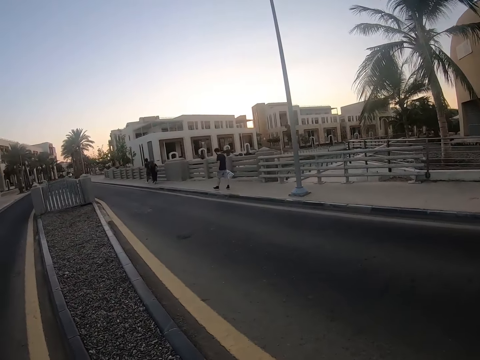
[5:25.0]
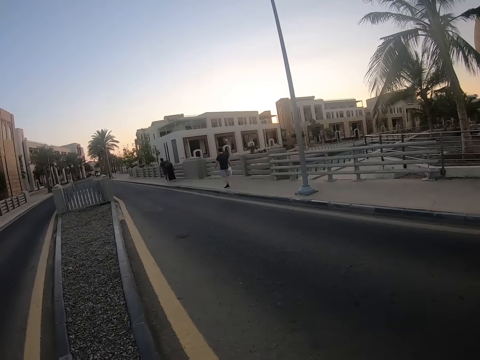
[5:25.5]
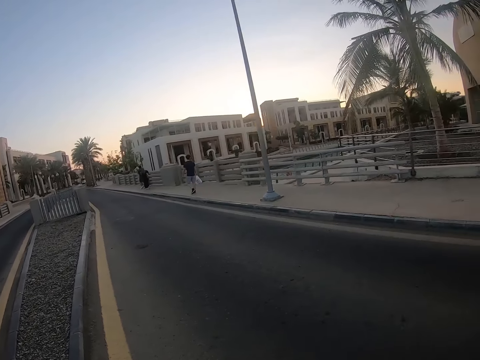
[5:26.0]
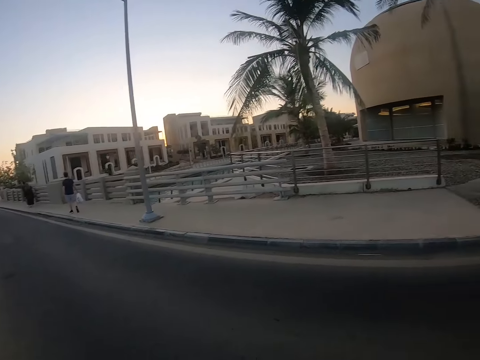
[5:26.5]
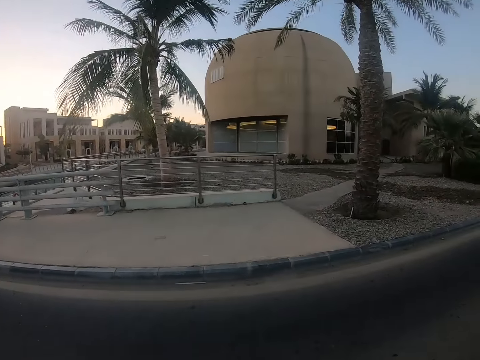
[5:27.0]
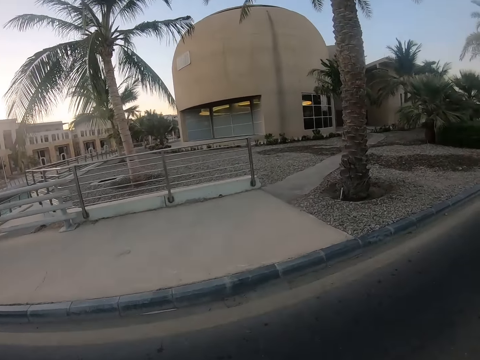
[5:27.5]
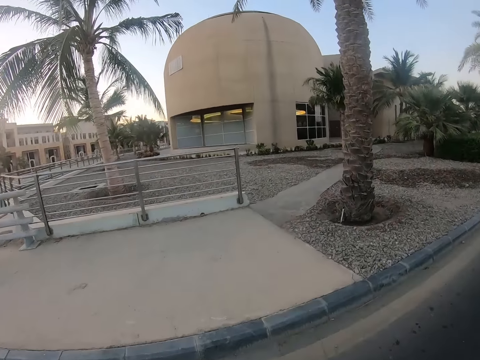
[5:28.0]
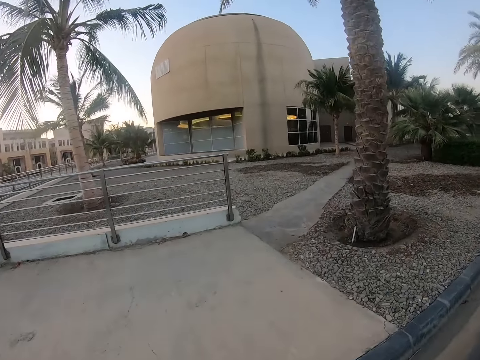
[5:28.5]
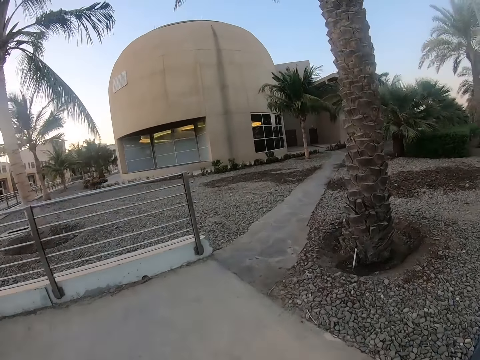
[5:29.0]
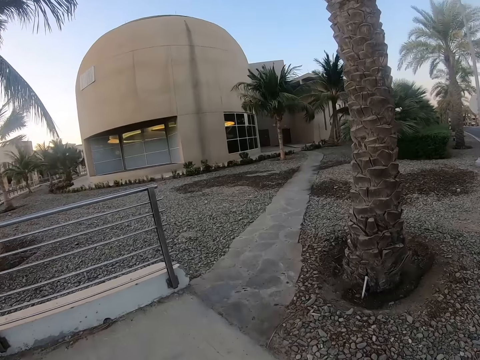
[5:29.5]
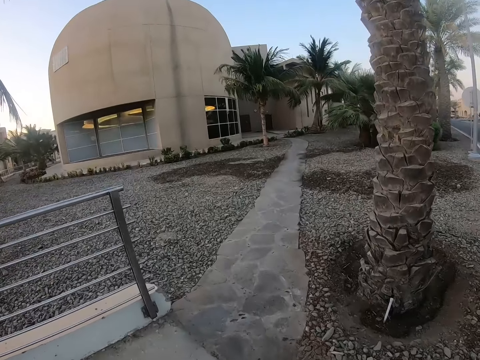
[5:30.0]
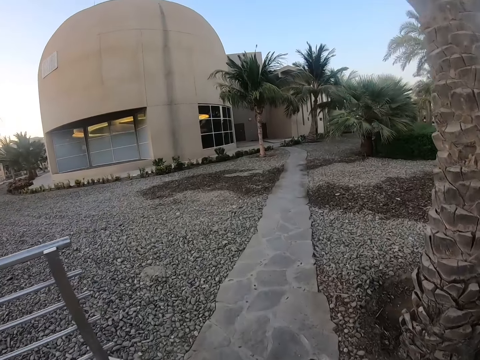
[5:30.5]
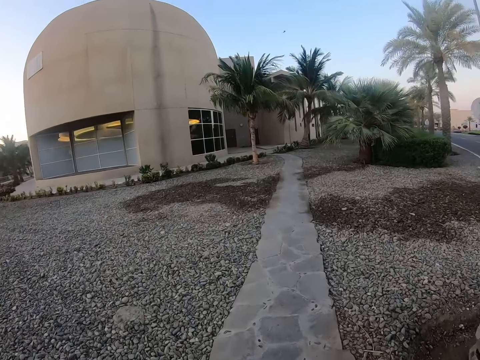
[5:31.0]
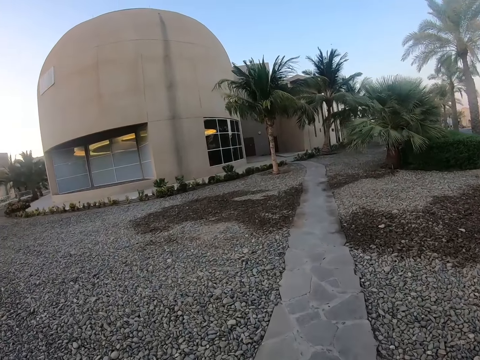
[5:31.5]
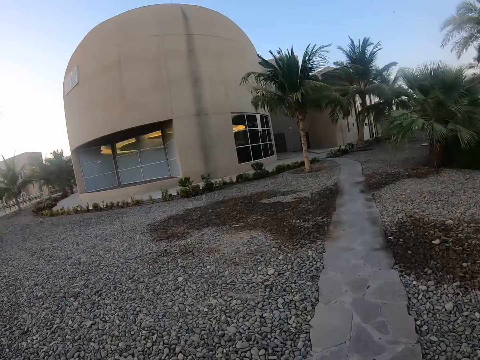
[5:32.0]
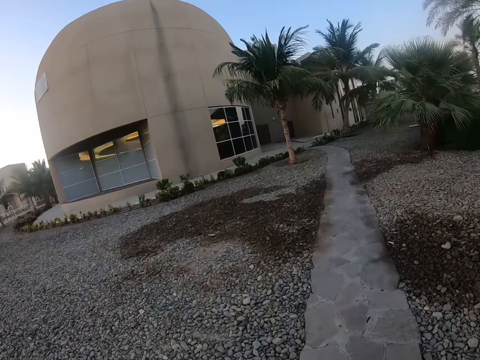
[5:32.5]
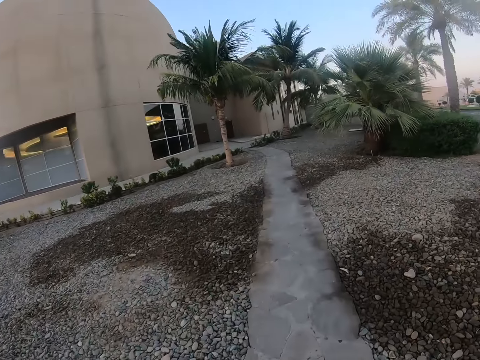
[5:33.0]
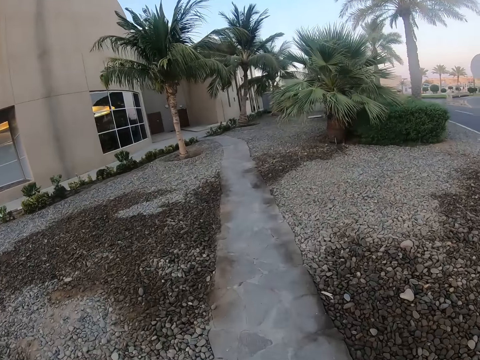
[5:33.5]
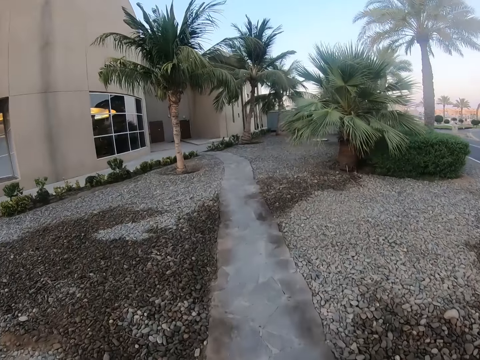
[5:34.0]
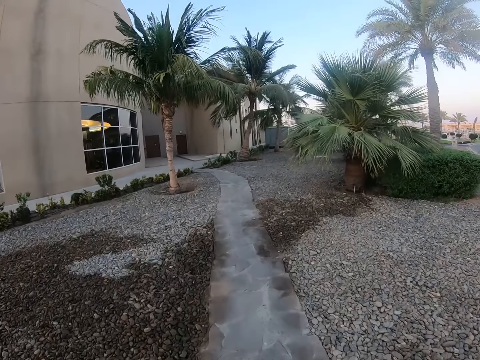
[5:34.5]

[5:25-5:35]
The camera wearer walks on the sidewalk.

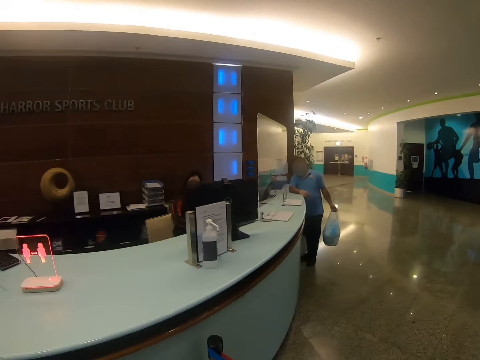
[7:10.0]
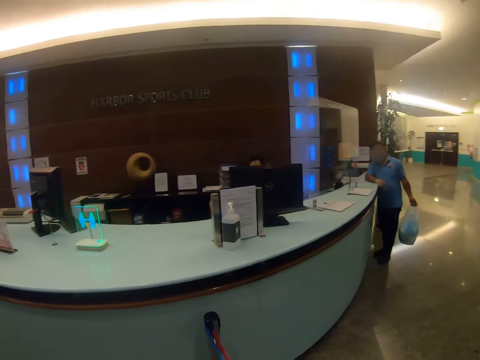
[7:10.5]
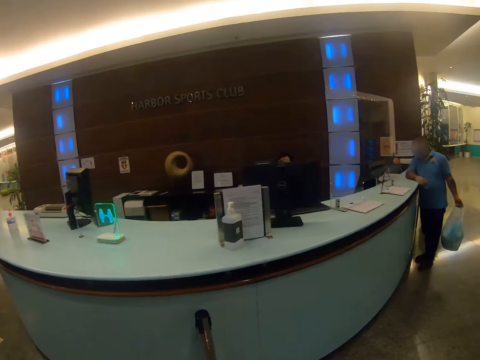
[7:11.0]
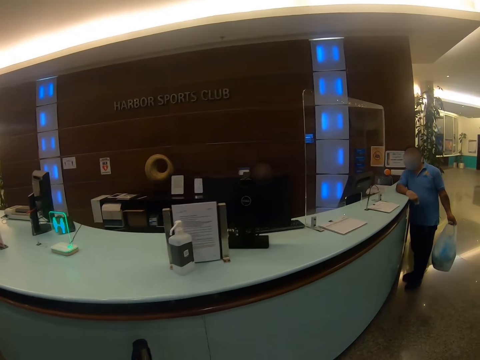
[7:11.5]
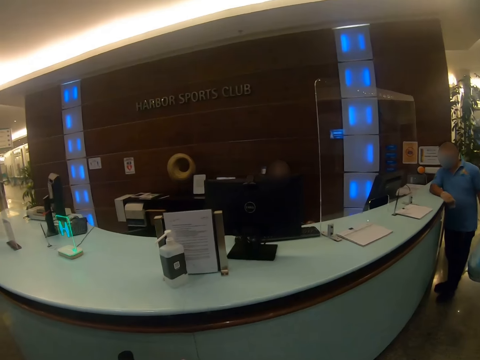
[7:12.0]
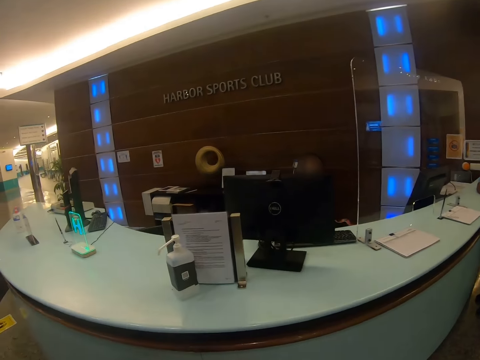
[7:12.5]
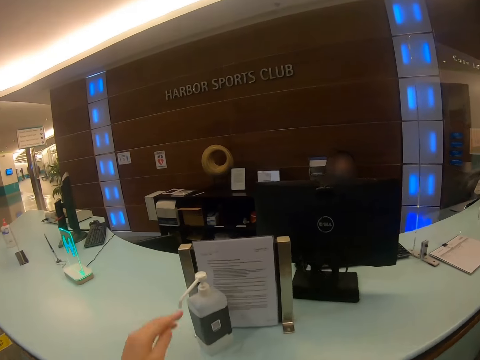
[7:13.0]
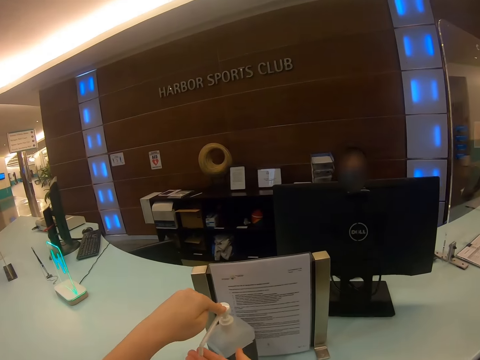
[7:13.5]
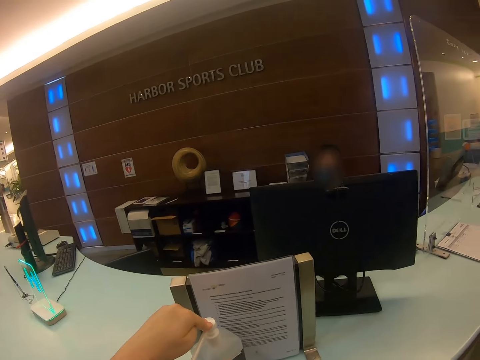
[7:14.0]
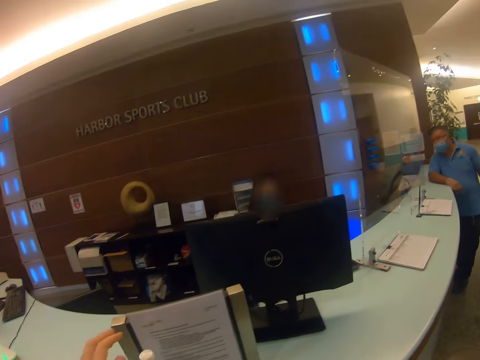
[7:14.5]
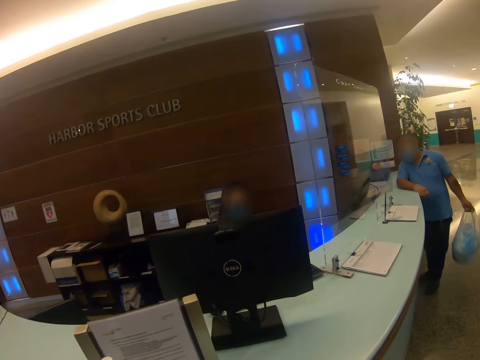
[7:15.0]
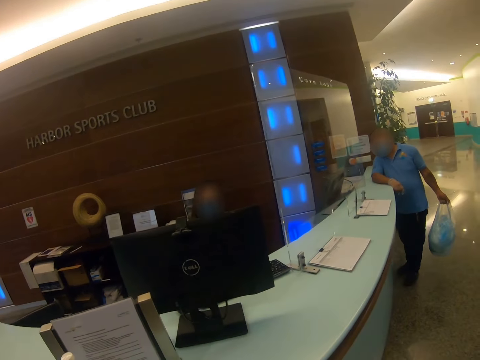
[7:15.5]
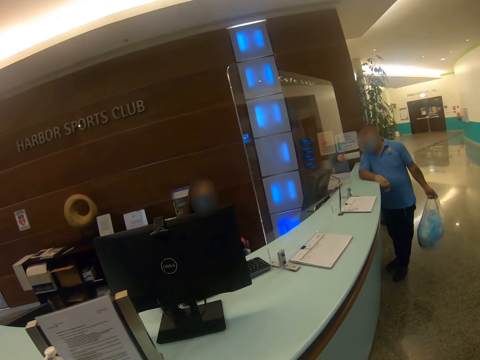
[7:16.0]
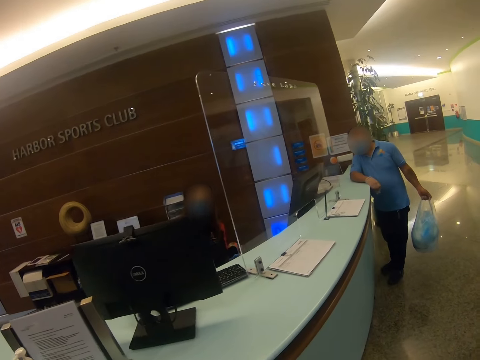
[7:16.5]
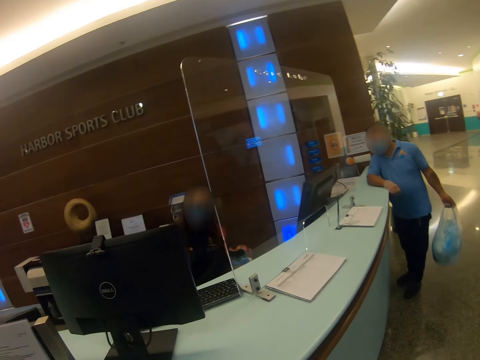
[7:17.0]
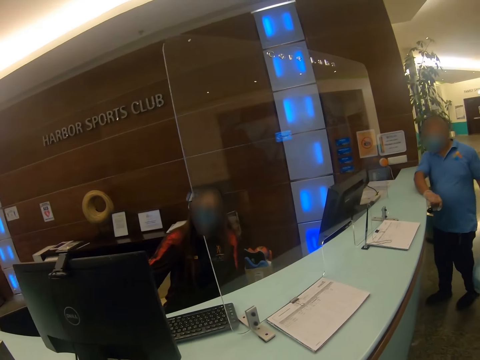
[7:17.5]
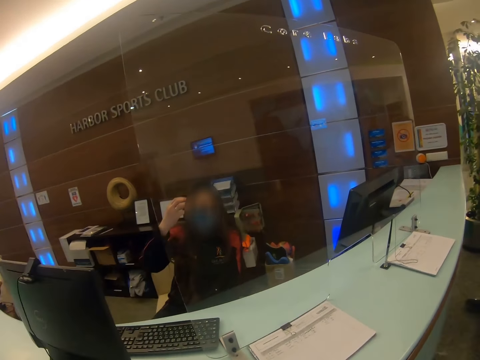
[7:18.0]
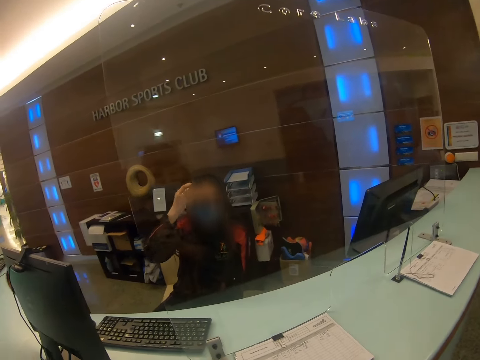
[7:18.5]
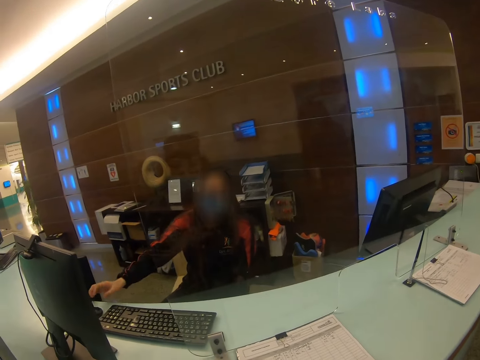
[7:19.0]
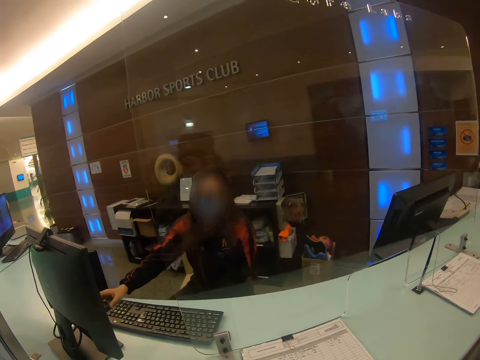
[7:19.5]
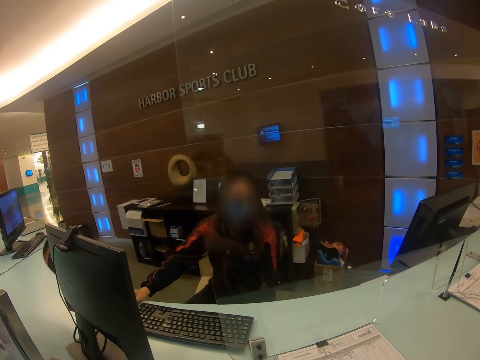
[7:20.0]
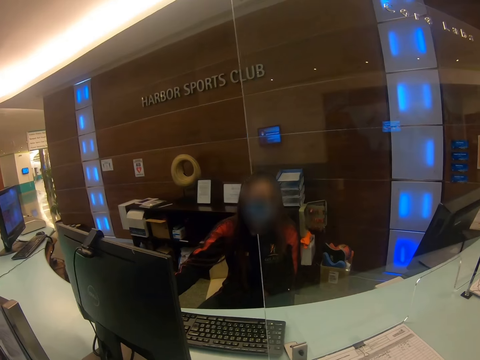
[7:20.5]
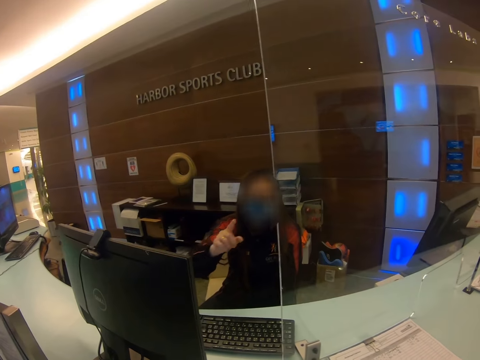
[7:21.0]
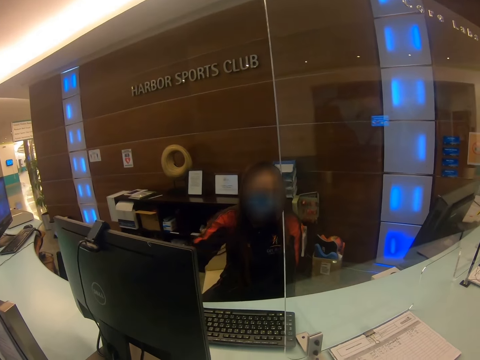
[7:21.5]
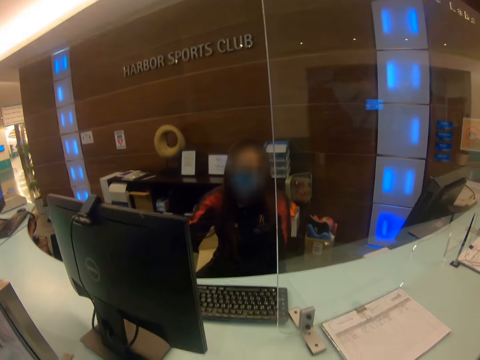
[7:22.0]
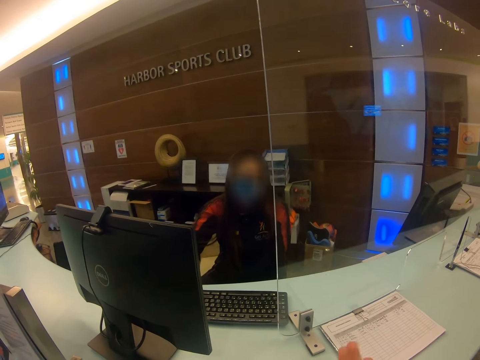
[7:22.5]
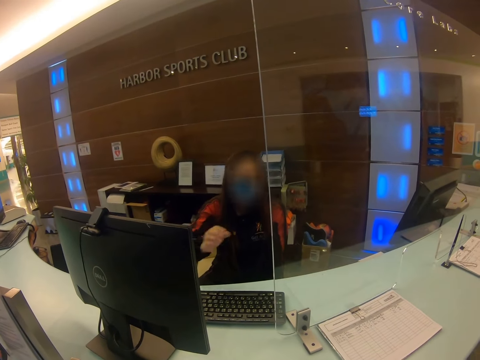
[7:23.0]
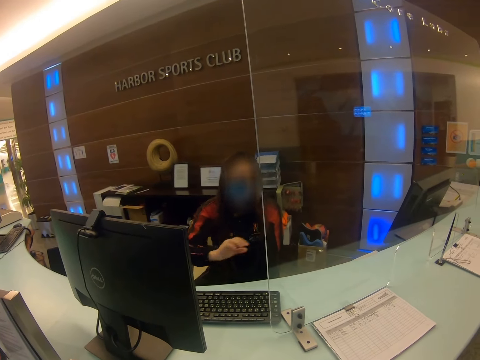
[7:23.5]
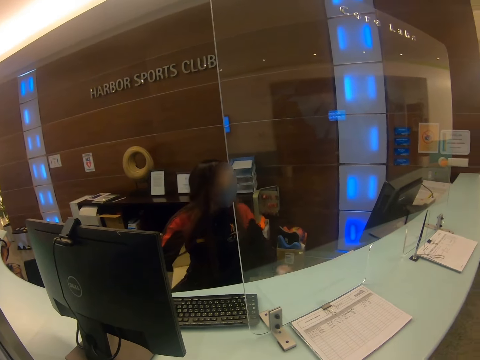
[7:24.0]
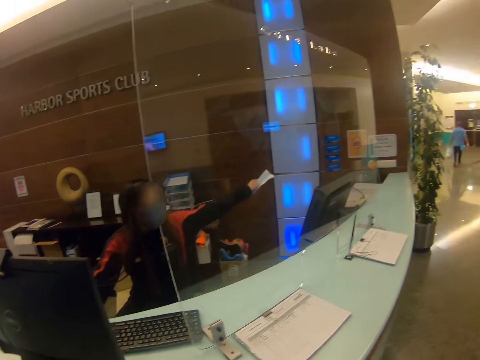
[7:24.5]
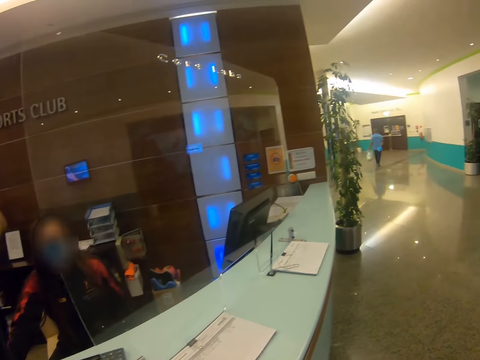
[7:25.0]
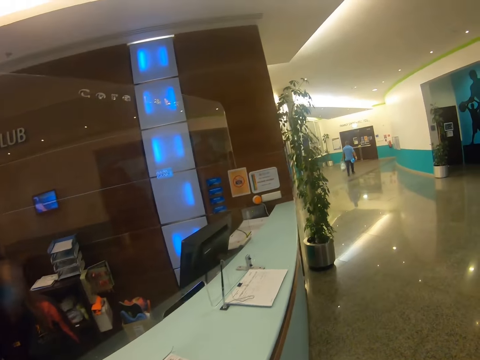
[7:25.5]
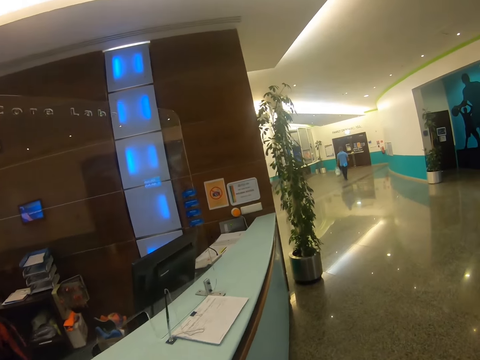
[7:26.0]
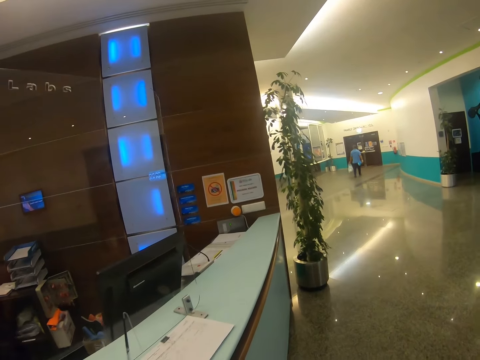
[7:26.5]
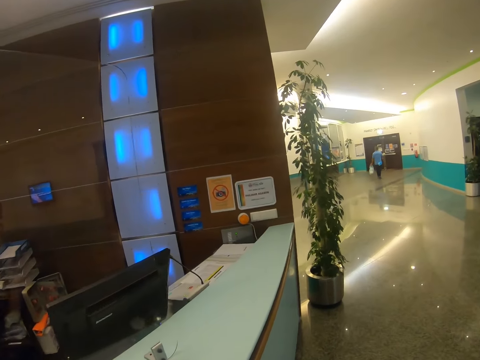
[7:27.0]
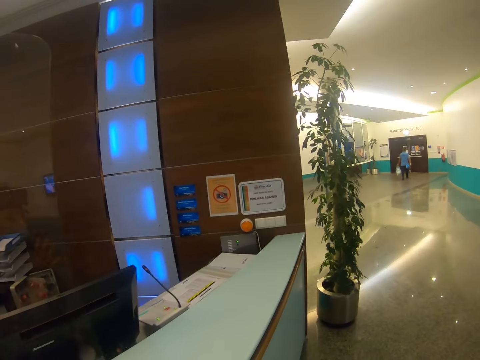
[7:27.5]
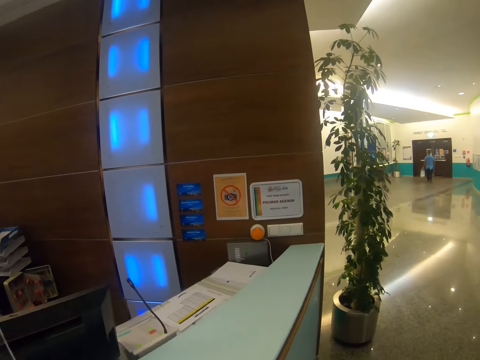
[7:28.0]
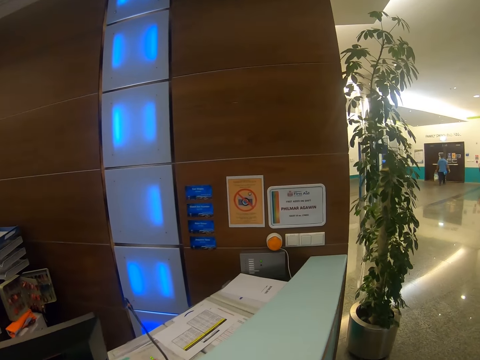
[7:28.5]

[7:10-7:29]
A man stands on the floor. The camera wearer sprays the sanitizer on his hands. He stands on the floor. He walks on the floor. He stands on the floor. He talks to the receptionist. A woman sits on the chair on the floor. The receptionist points at the camera wearer. The man walks on the floor. The camera wearer walks on the floor.
